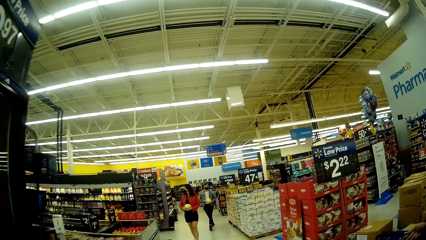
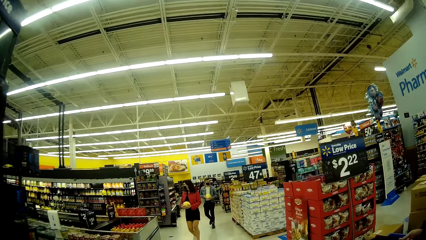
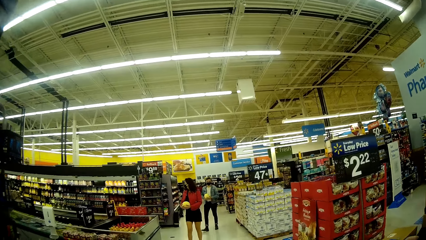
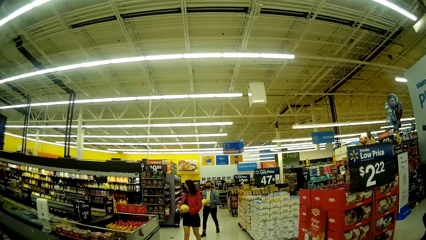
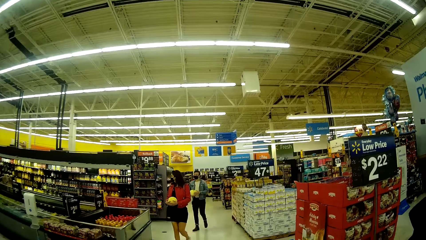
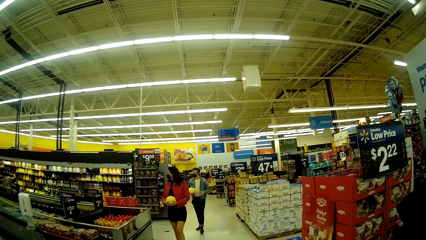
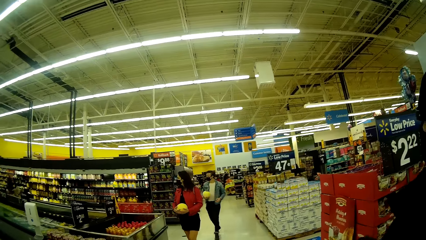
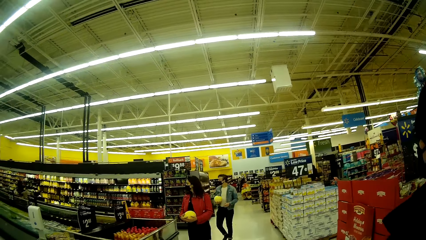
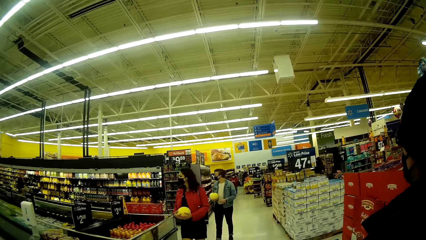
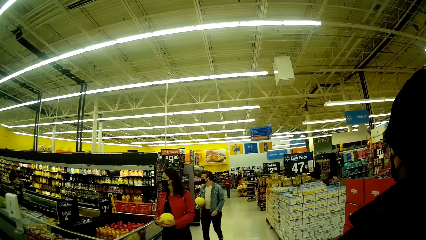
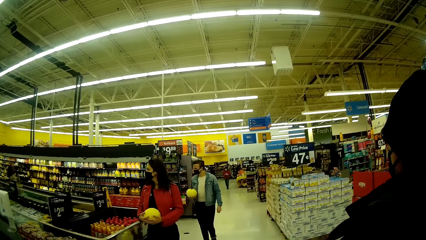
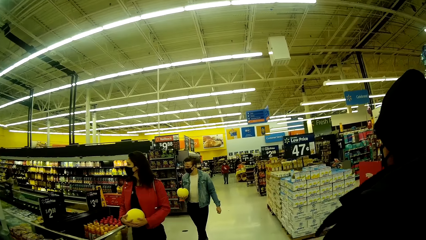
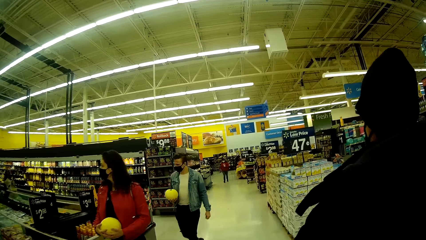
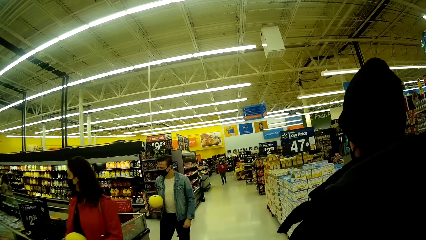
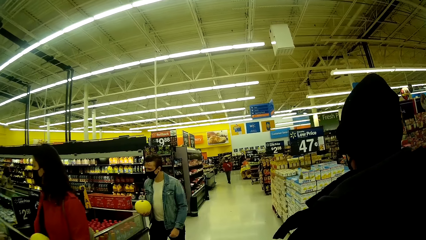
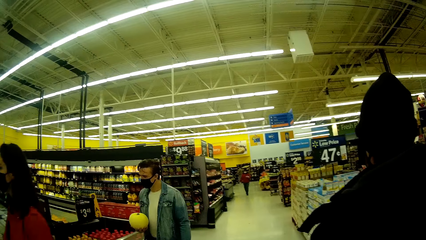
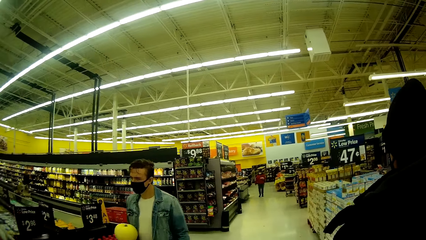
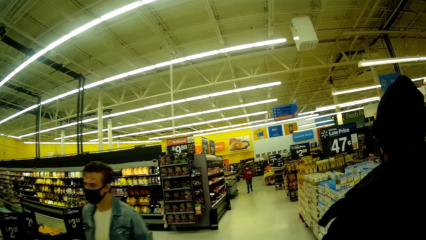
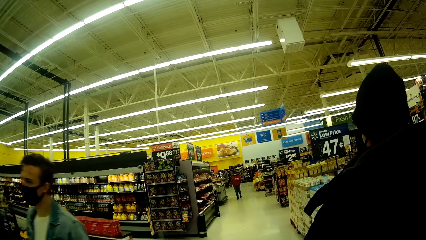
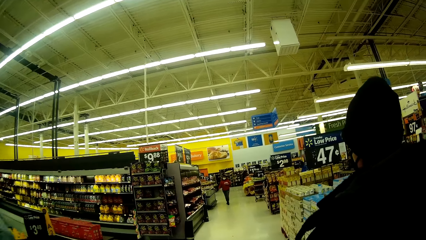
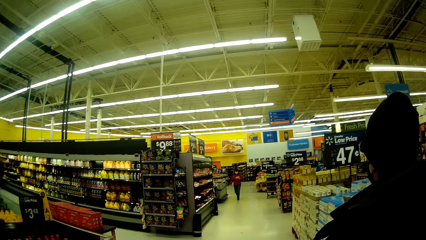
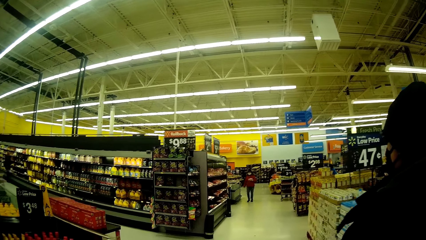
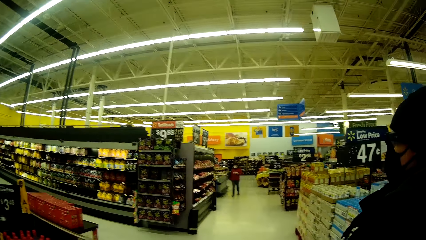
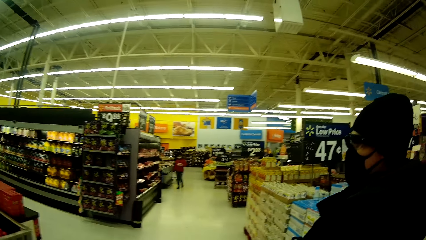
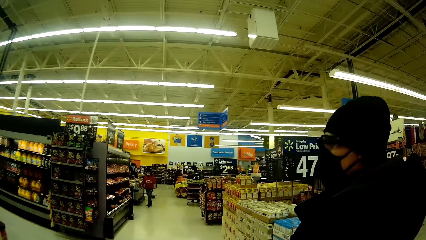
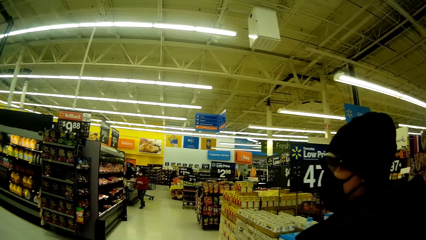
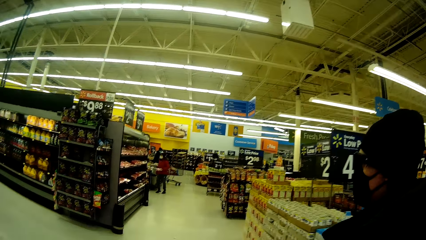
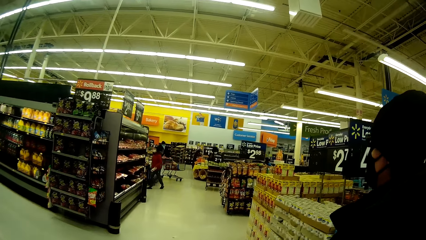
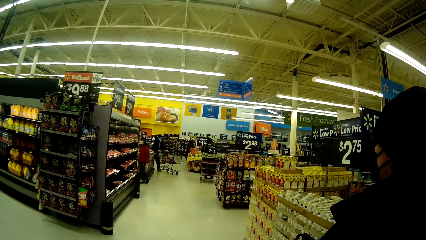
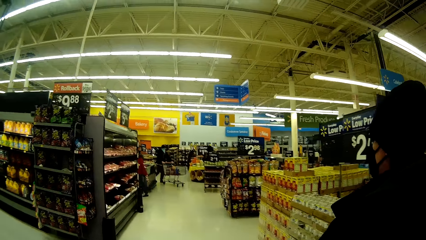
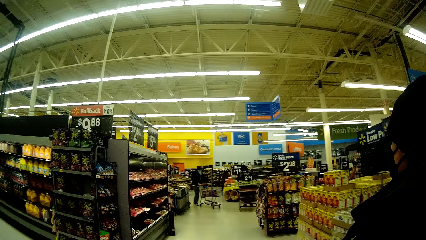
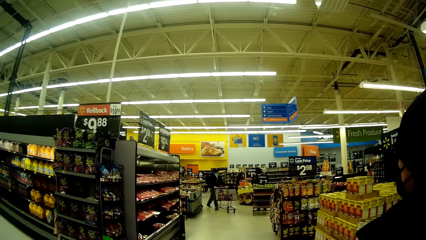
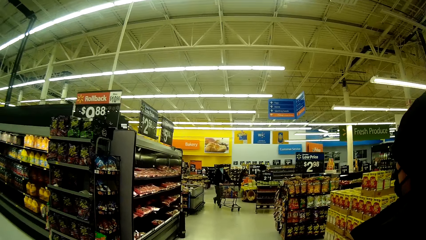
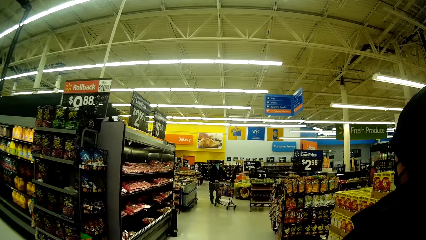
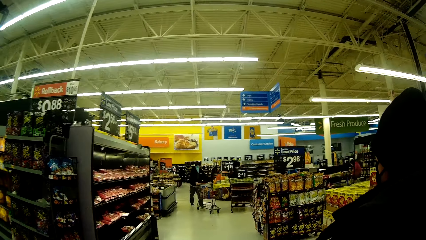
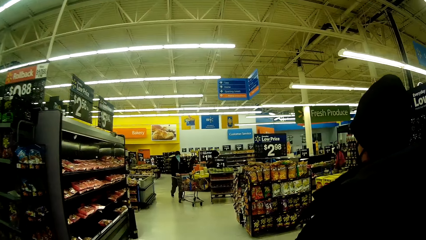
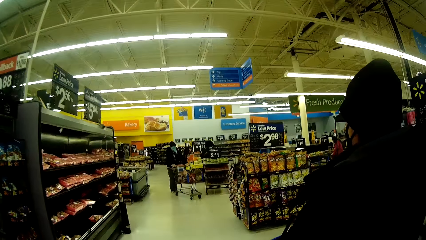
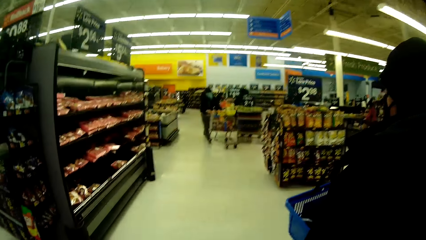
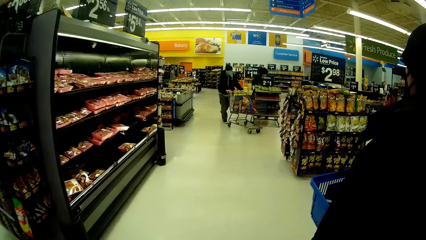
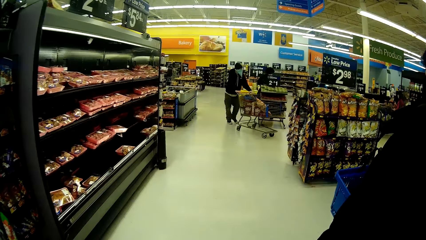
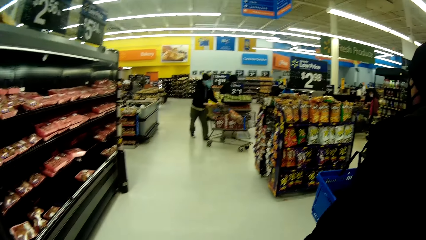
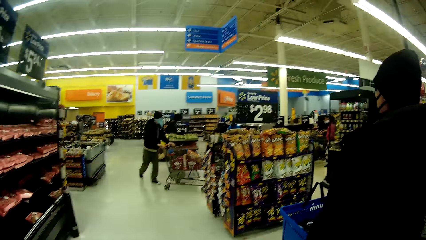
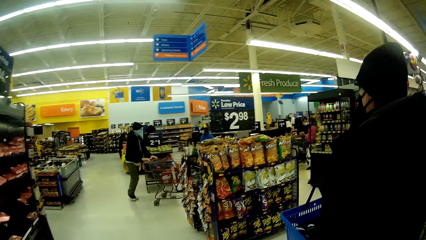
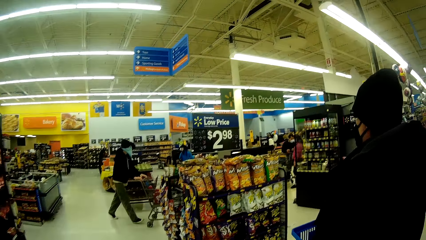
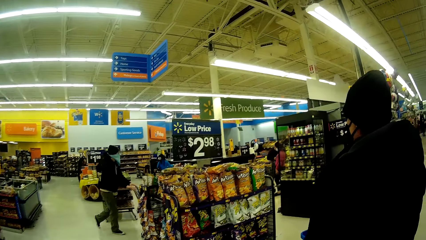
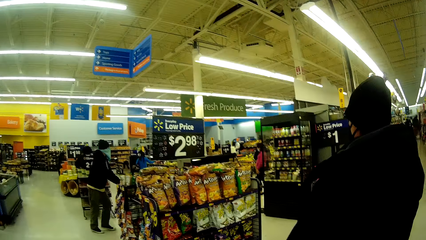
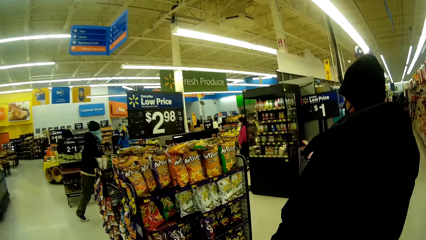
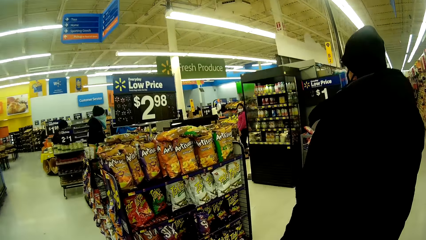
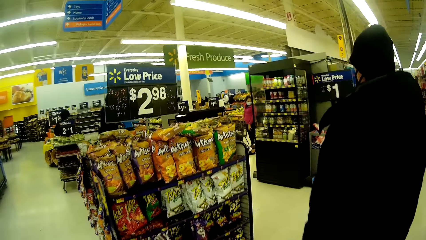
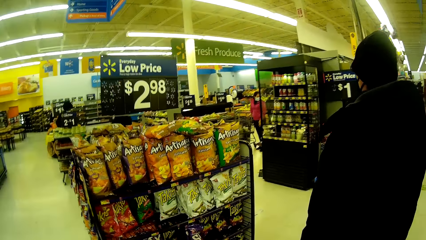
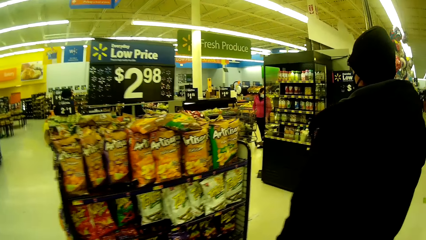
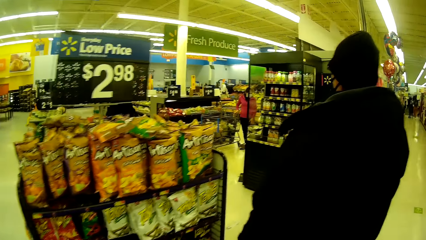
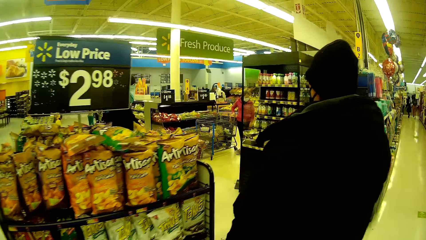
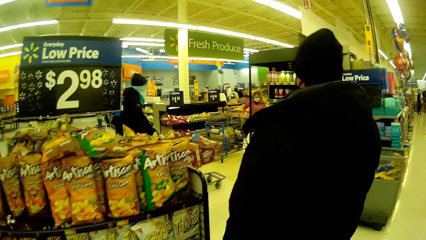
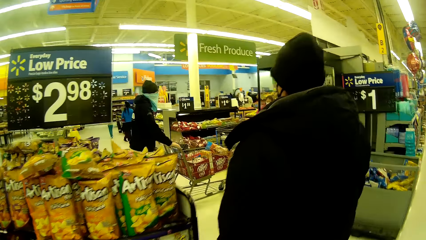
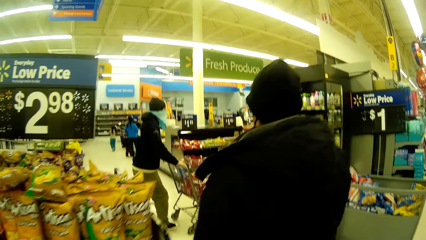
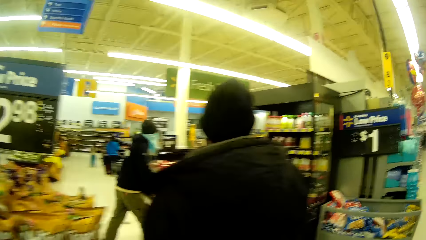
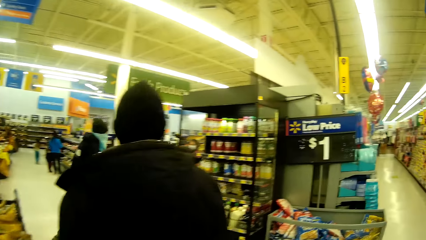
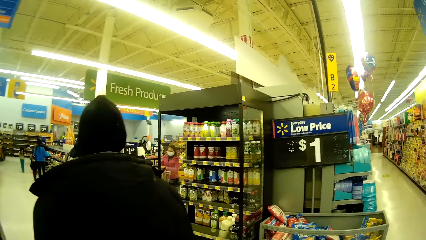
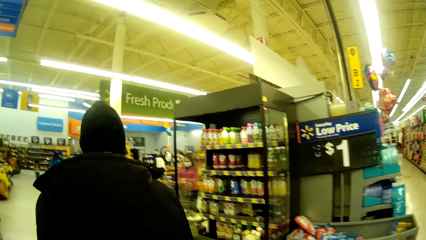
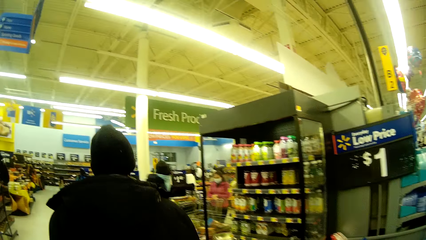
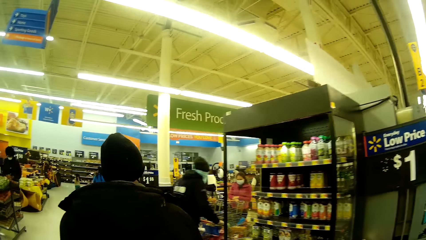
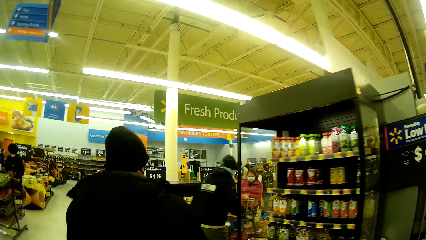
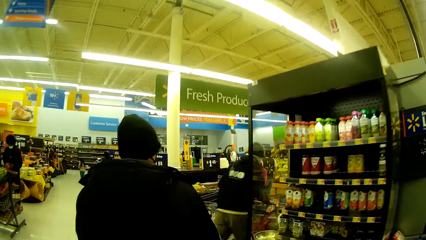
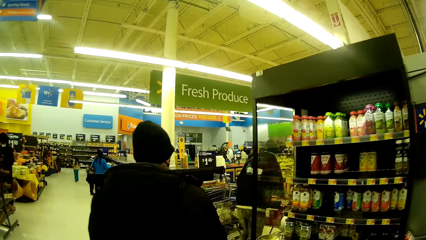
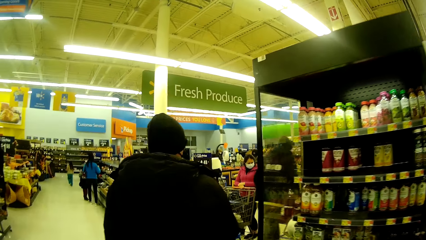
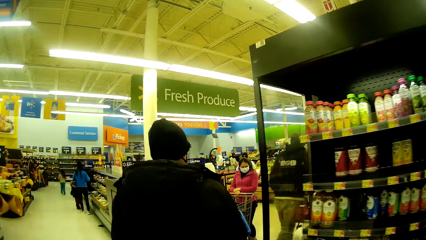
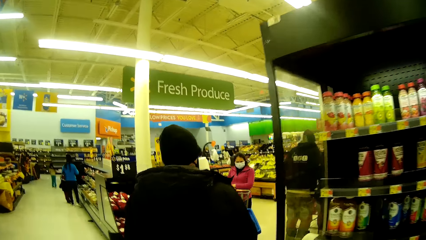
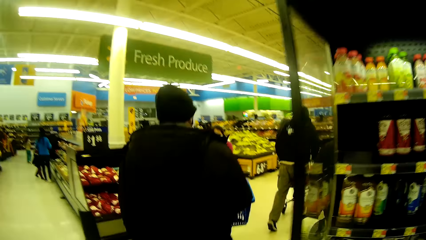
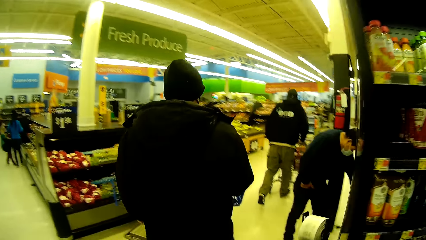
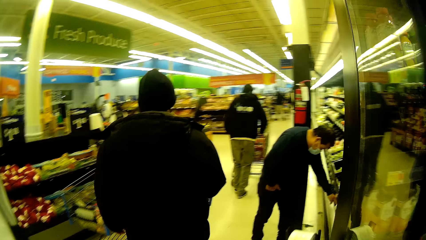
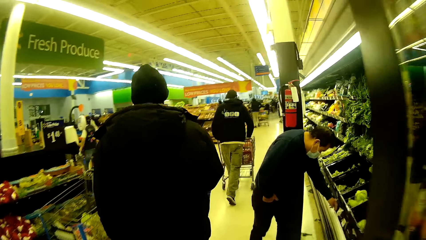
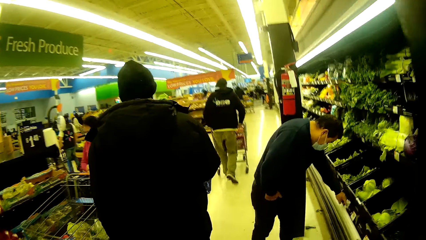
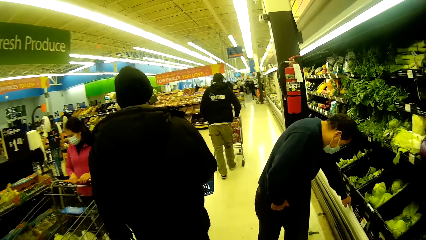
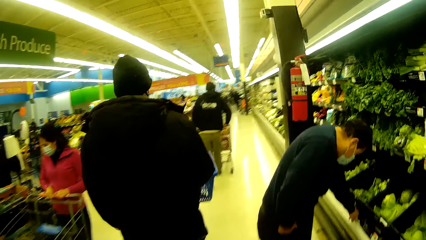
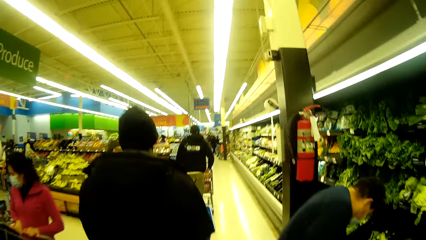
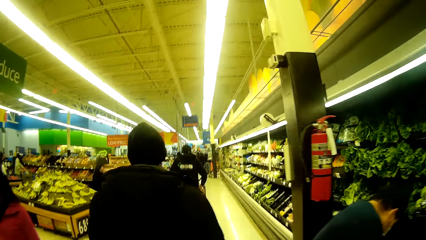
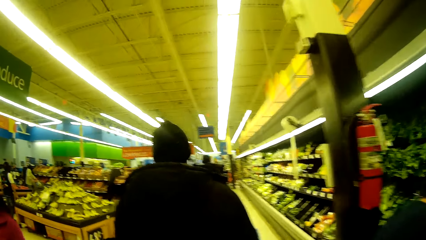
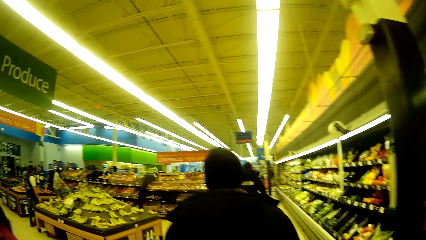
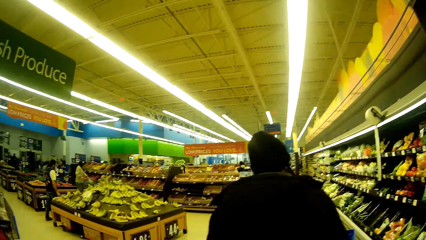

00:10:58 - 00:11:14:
The camera wearer and a woman walk past another woman and a man. Another man walks past the first woman.
